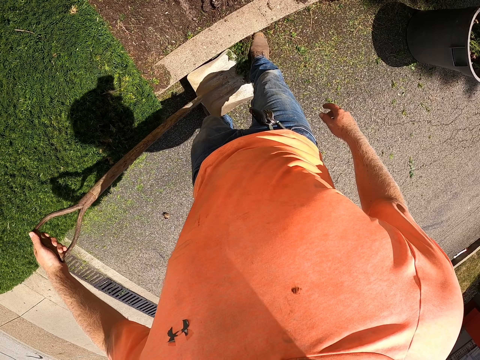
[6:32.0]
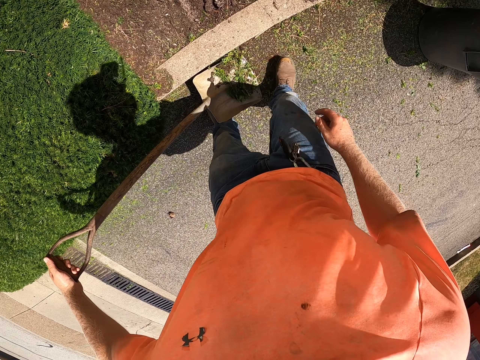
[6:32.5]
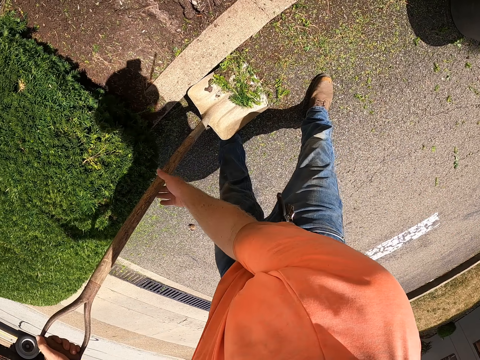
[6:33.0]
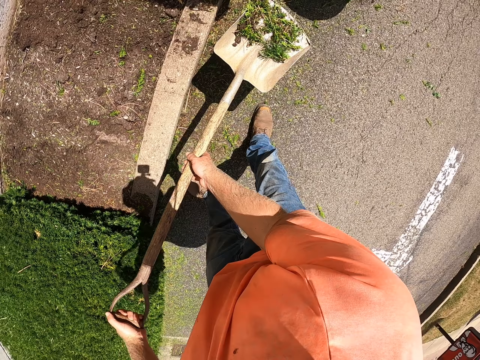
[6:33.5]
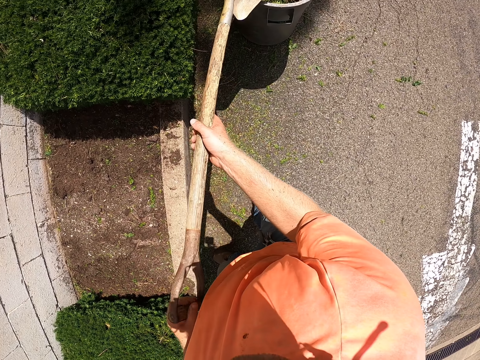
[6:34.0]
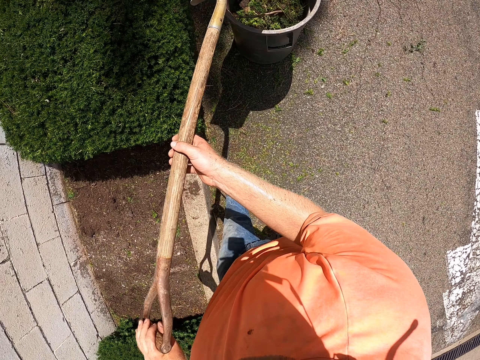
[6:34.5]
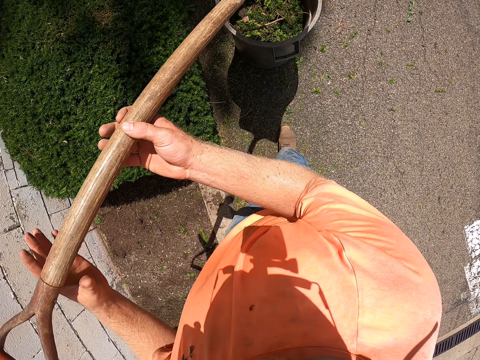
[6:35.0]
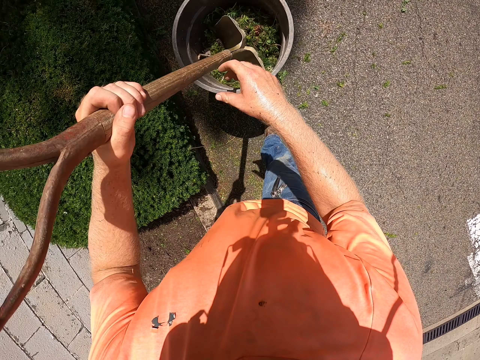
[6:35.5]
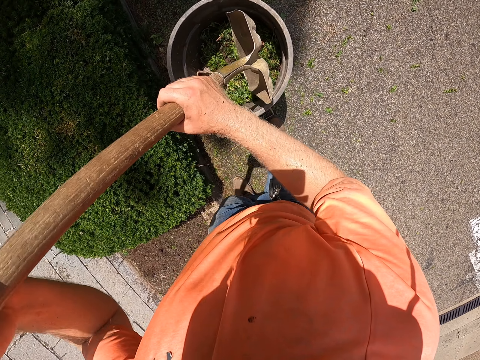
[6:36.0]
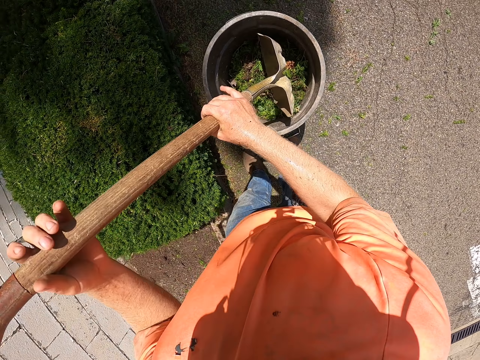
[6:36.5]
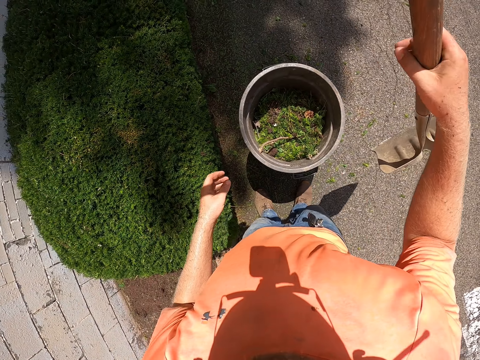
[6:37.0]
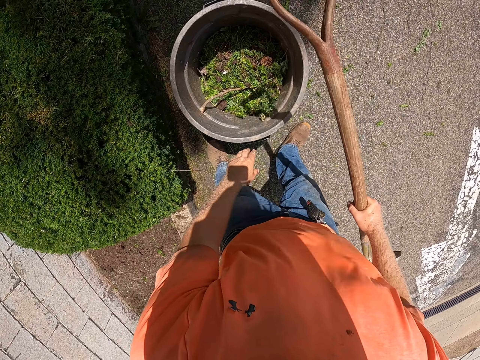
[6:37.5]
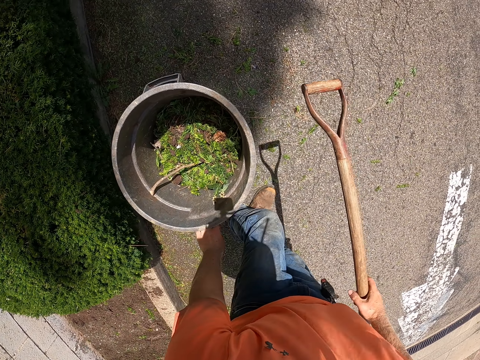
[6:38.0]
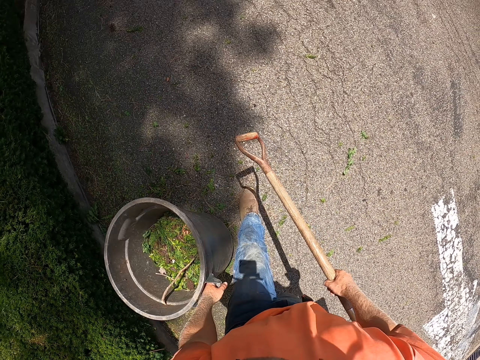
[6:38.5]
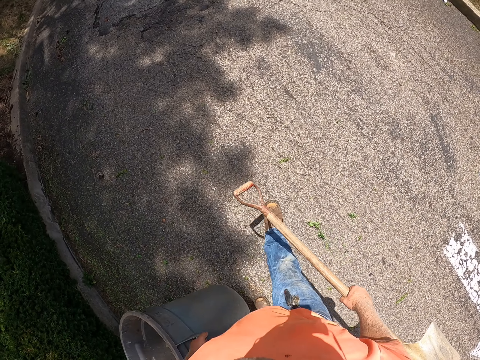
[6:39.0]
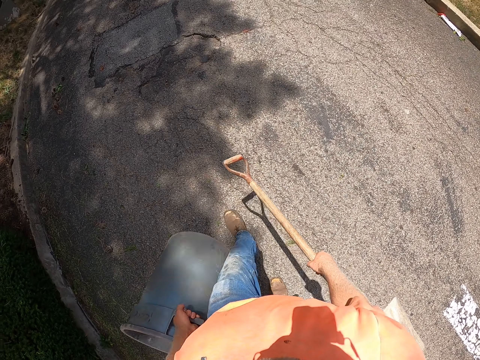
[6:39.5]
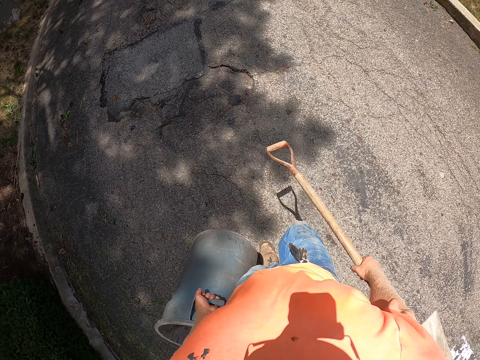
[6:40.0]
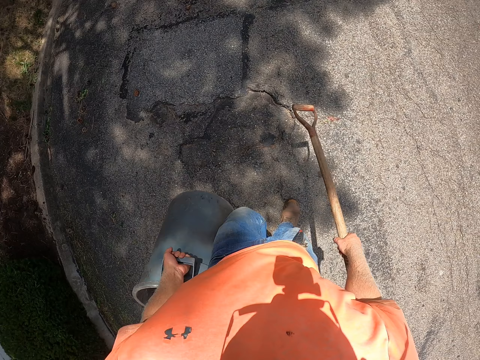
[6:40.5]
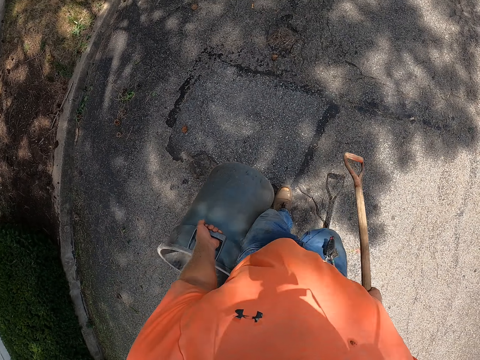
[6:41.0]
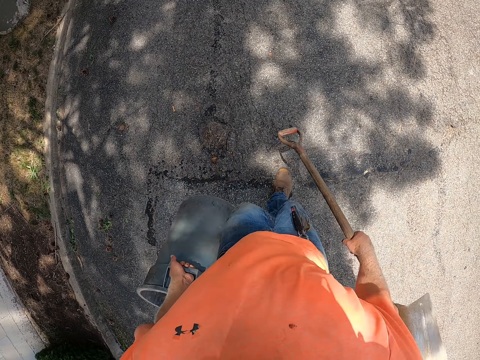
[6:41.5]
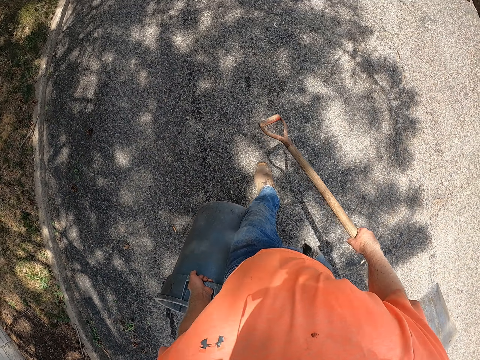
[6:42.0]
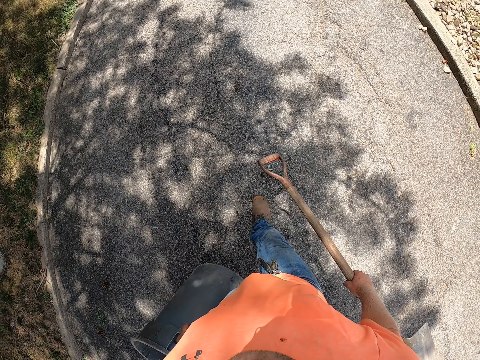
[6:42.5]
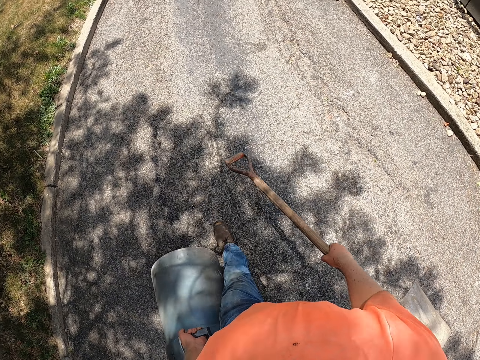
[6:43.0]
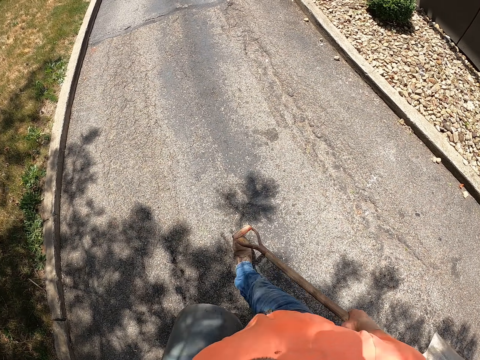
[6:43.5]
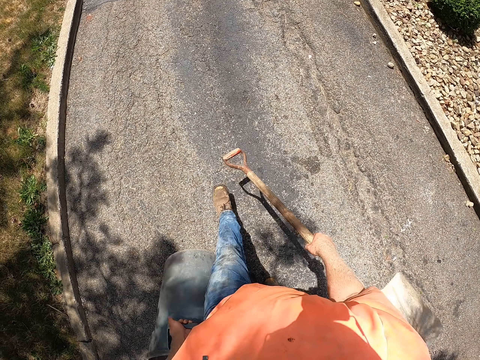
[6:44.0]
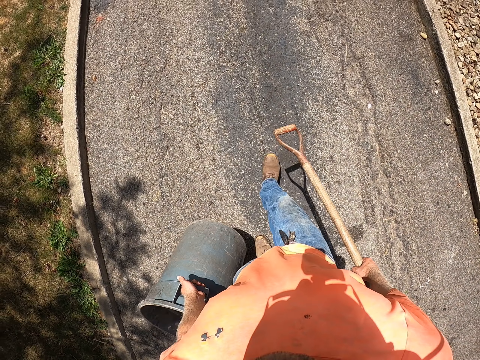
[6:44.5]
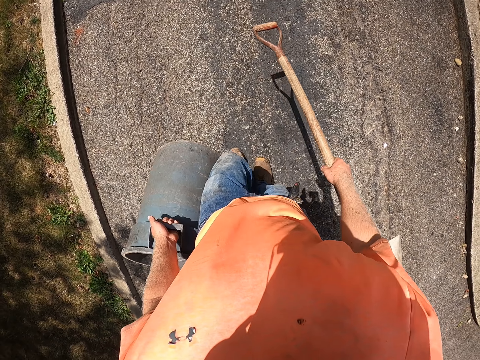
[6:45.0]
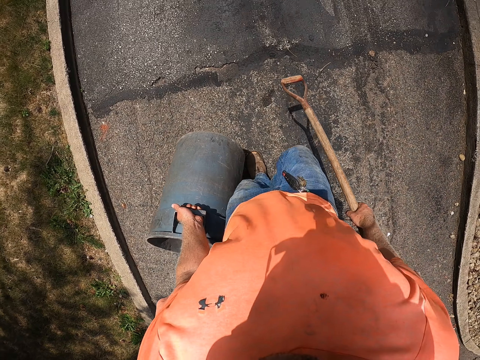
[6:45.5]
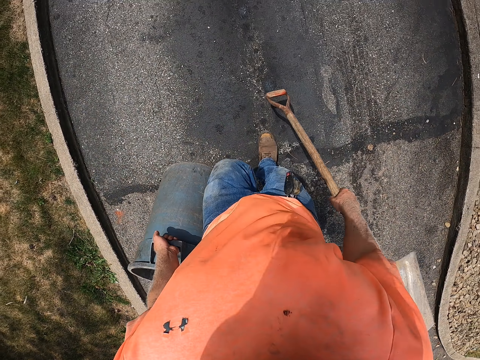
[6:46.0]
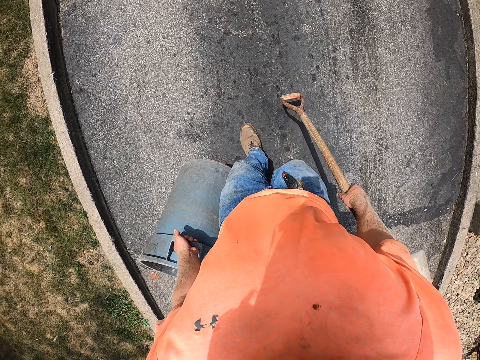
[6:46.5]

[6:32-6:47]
The camera wearer packs the debris into the shovel with his right leg. He pours the debris from the shovel into the trash bin with both hands. He presses down the dirt with the shovel. He carries the trash bin with his left hand.

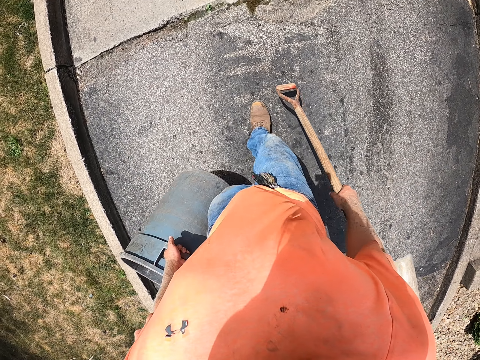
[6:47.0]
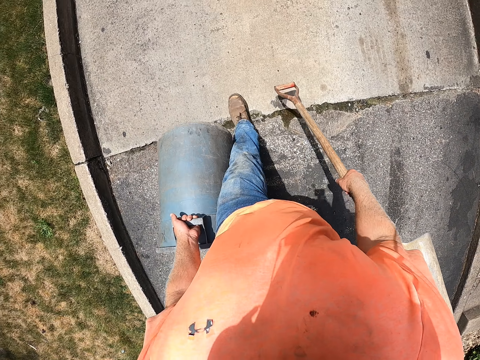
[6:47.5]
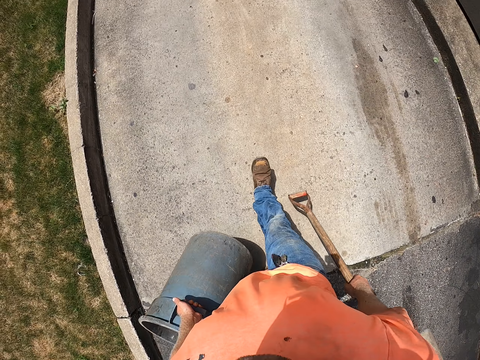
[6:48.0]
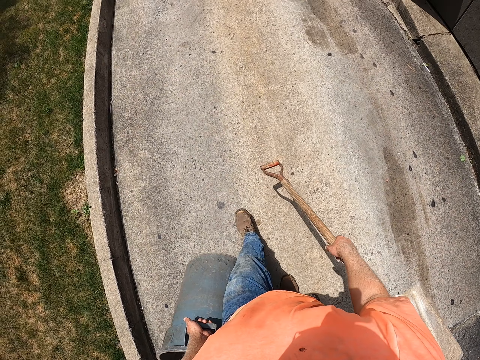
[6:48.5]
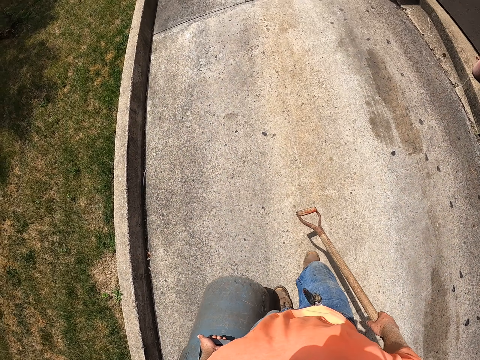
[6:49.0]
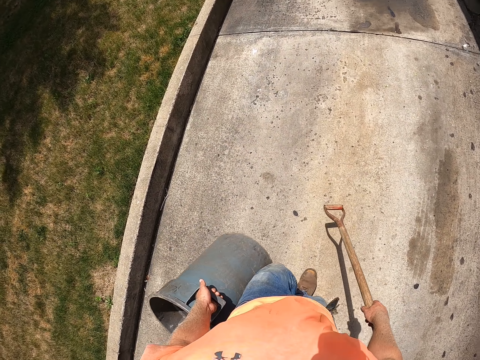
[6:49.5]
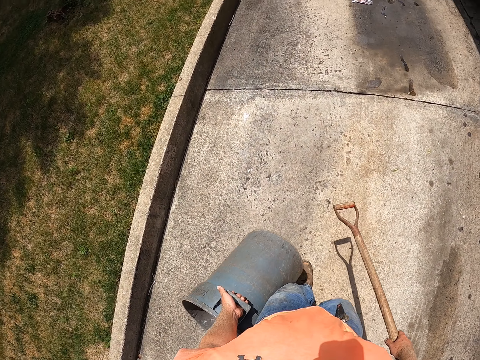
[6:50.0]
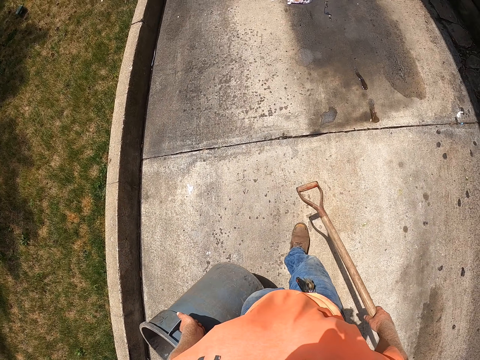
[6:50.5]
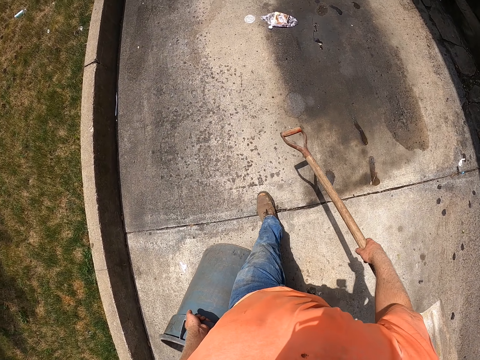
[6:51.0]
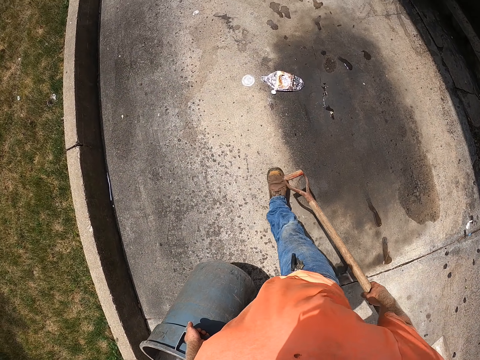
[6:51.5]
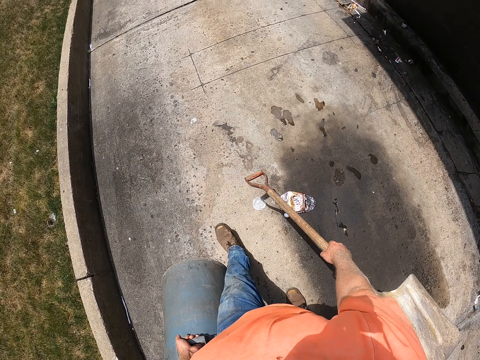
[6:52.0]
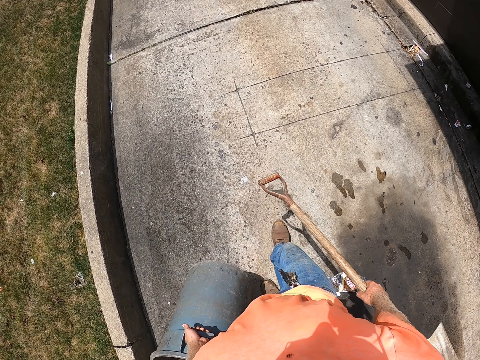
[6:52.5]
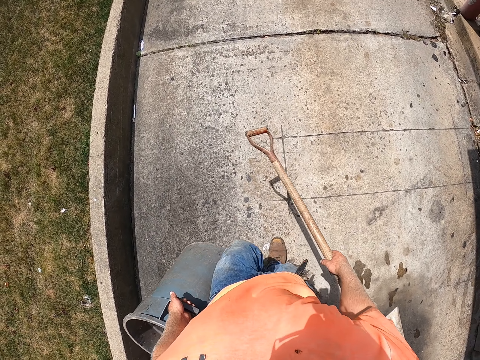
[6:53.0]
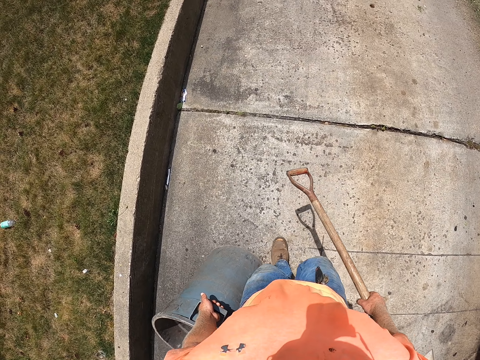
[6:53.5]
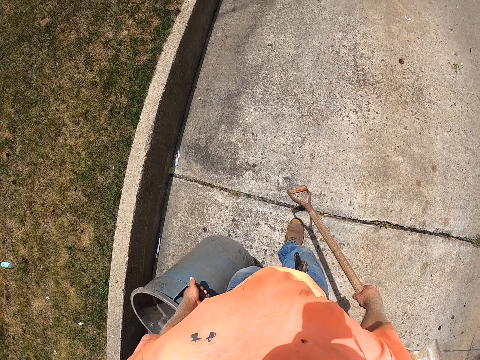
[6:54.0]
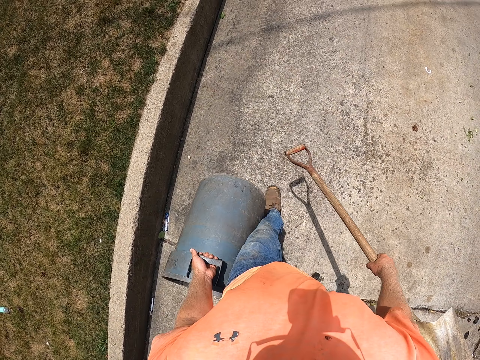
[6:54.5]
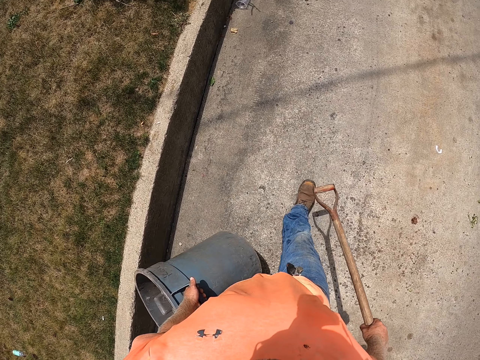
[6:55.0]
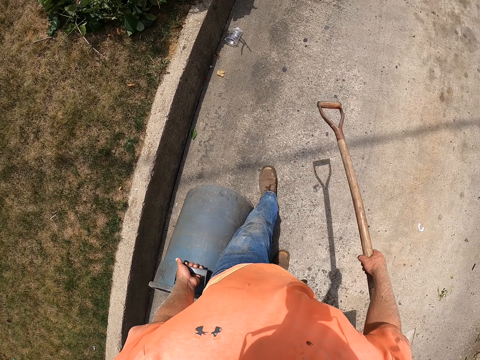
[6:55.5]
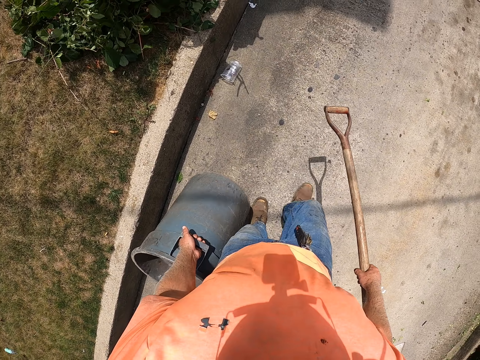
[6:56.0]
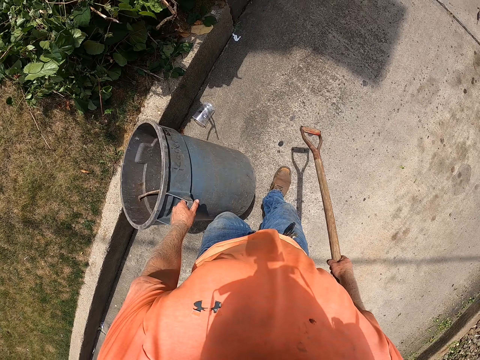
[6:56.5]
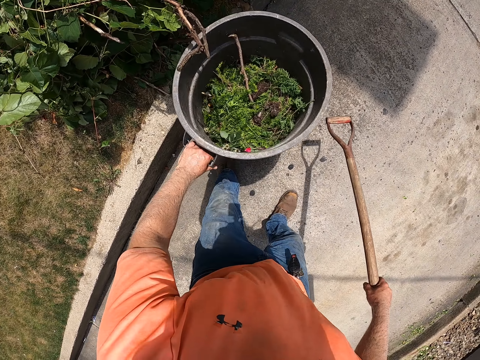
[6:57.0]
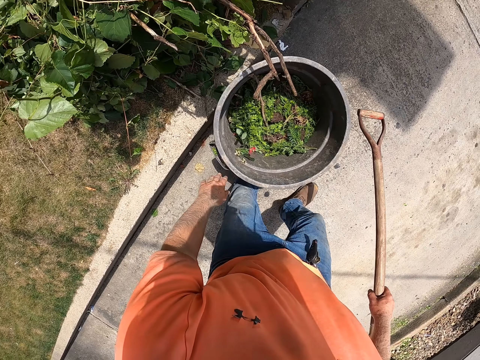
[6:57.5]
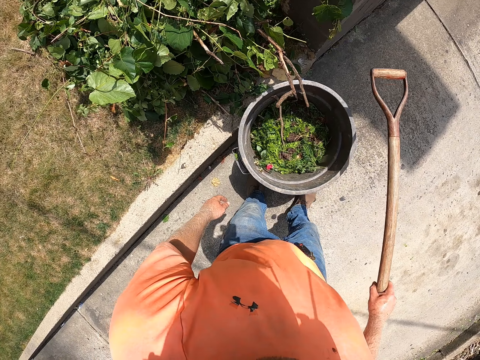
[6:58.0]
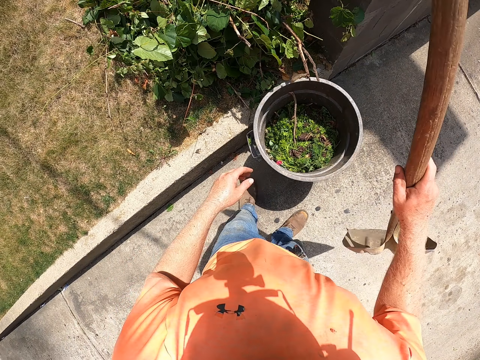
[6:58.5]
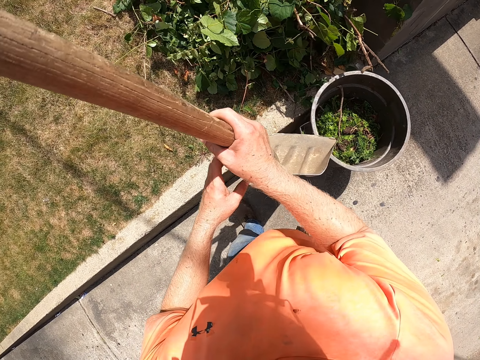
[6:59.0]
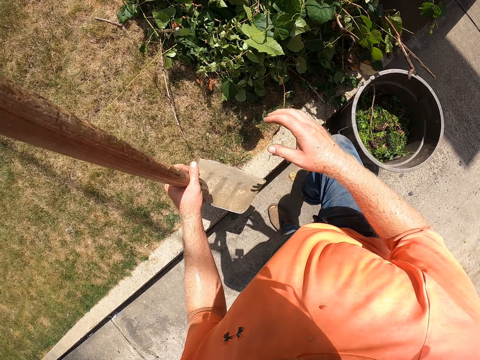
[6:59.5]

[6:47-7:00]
The camera wearer drops the trash bin on the floor with his left hand.
